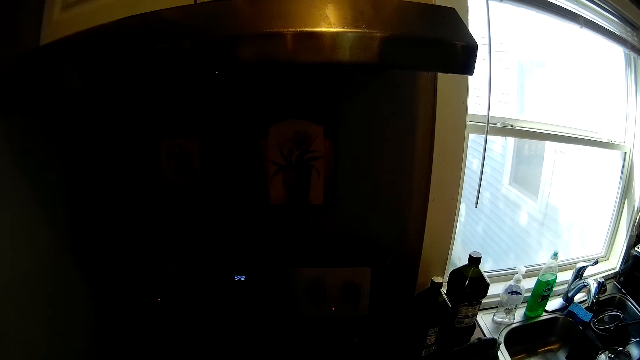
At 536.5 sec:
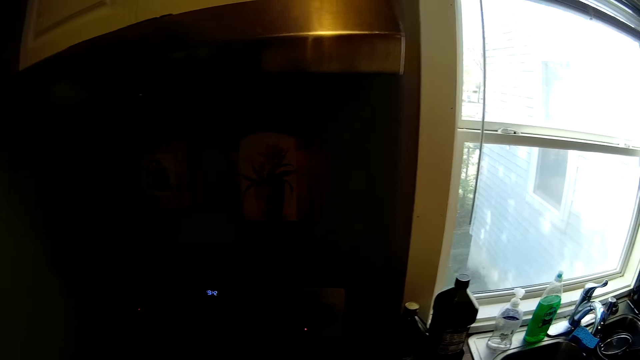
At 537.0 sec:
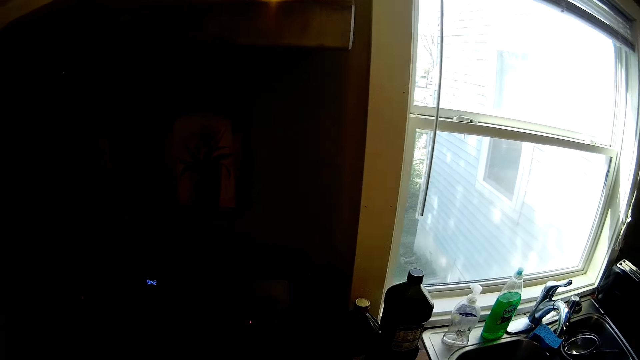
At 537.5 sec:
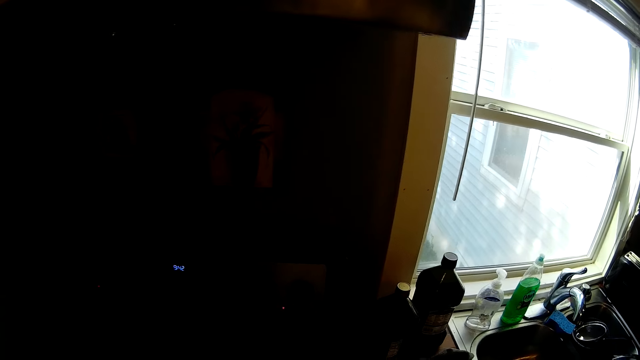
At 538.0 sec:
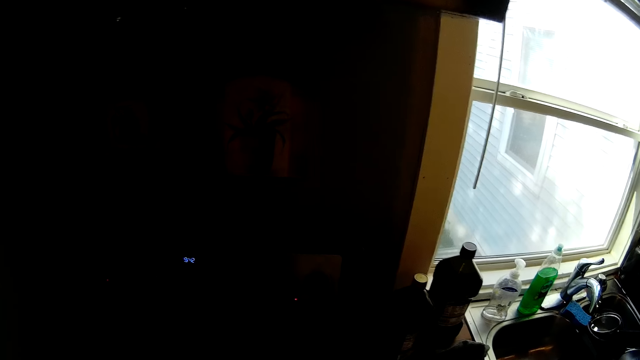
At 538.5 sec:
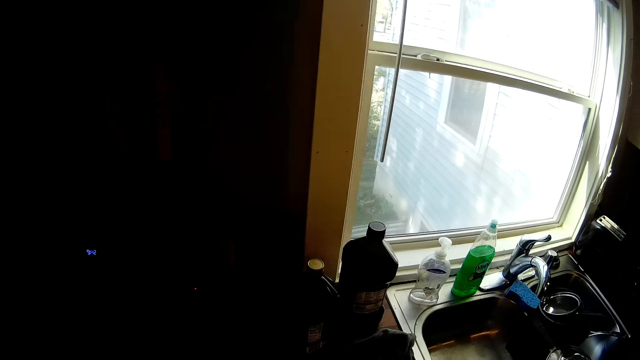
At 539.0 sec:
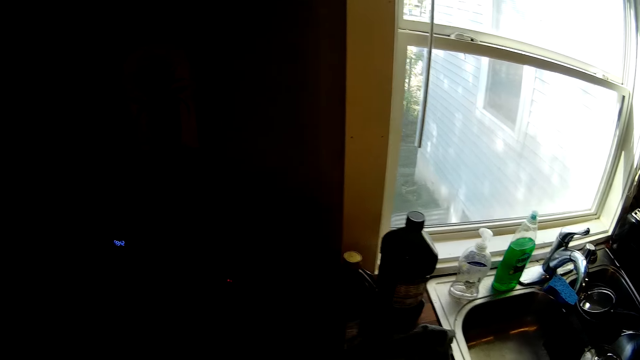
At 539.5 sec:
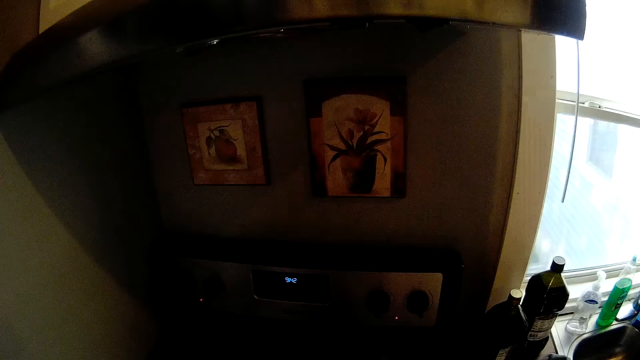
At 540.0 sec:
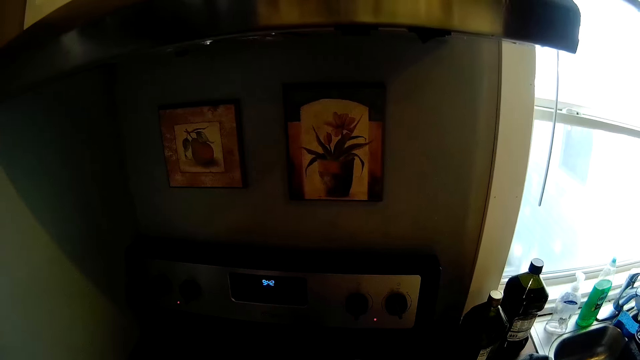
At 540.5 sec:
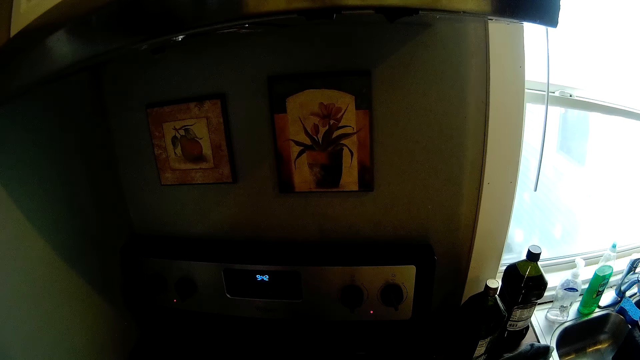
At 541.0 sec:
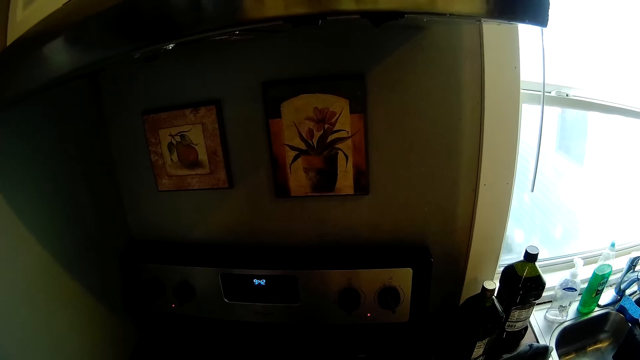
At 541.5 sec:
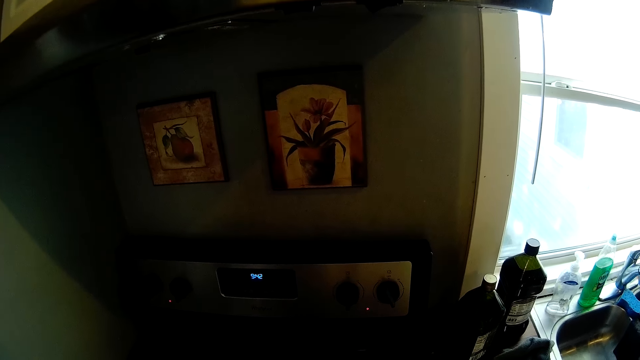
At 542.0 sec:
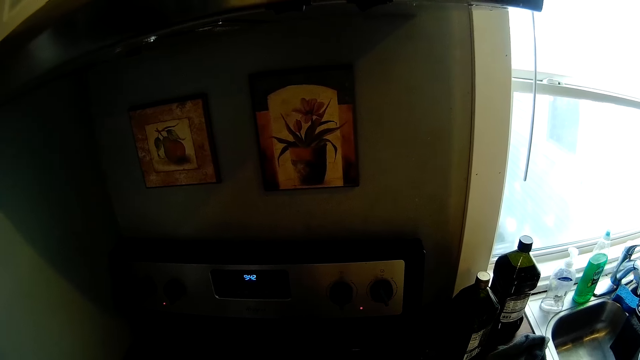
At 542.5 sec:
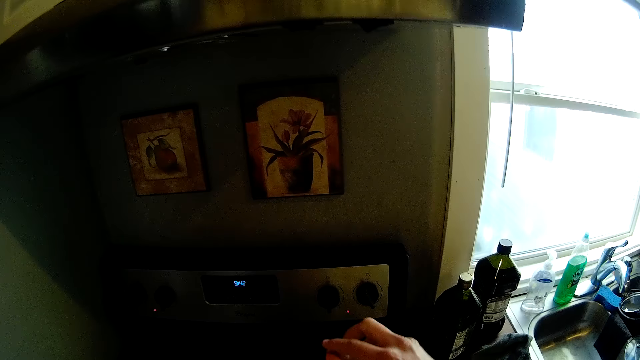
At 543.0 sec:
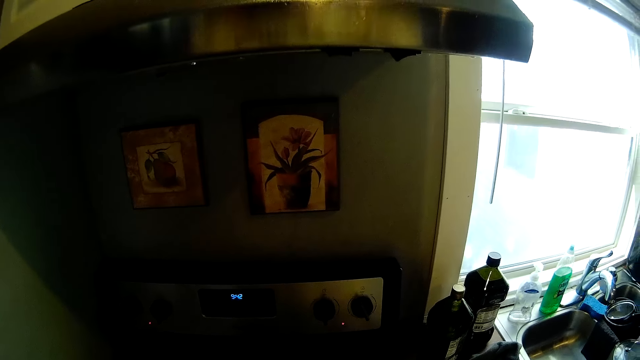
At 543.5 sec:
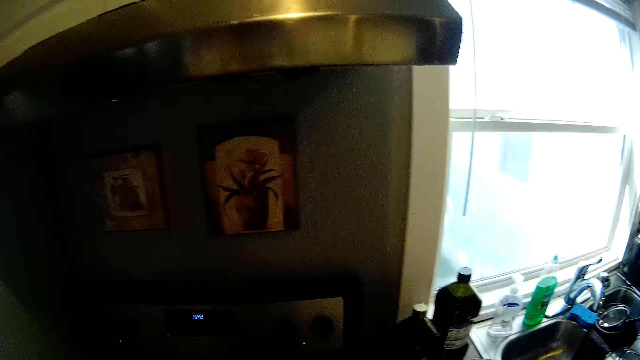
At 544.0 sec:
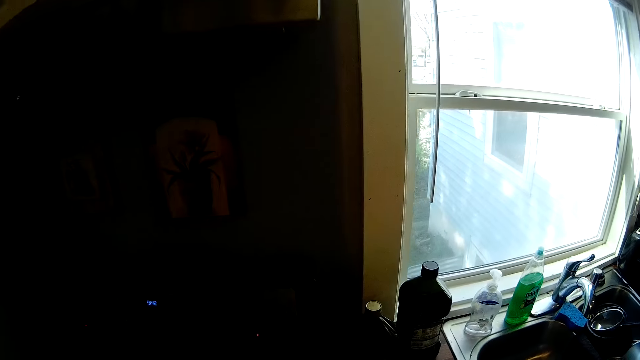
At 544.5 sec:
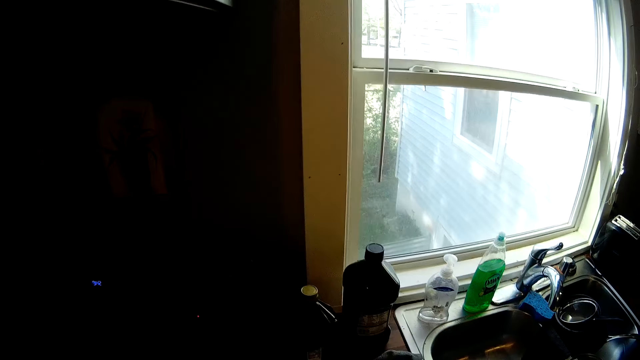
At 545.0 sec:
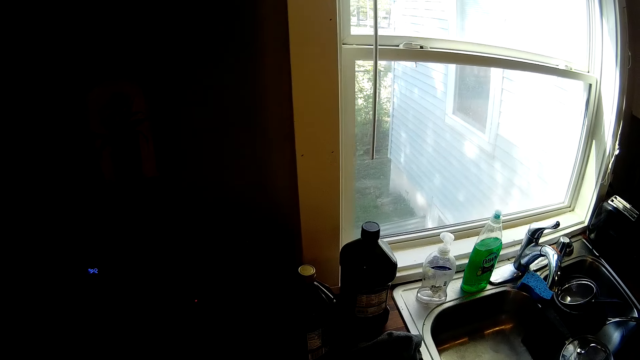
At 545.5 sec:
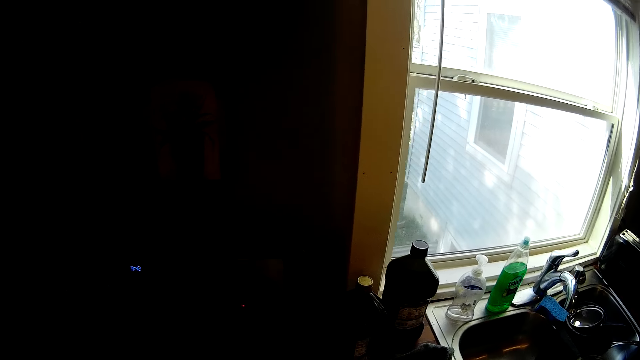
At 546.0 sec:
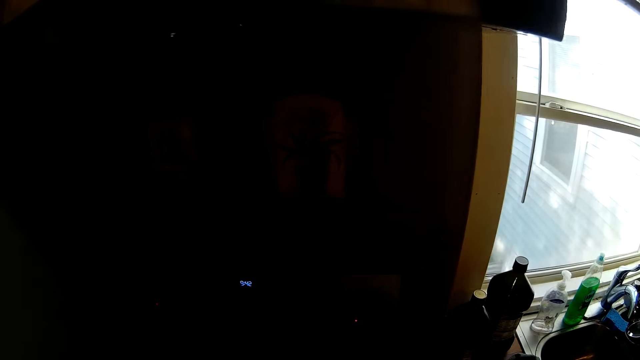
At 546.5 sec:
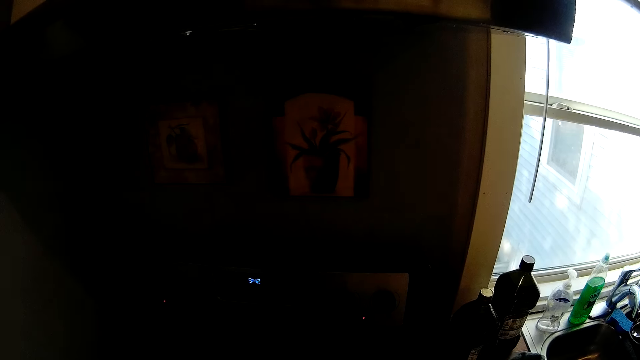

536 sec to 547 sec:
The camera wearer looks at the cooker. She raises her right hand.

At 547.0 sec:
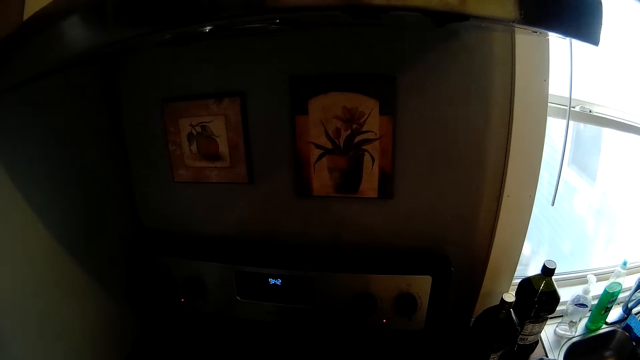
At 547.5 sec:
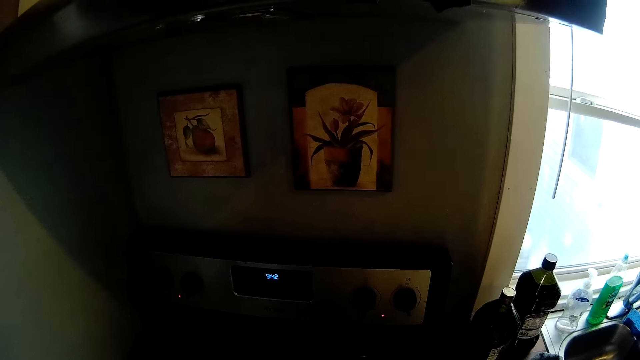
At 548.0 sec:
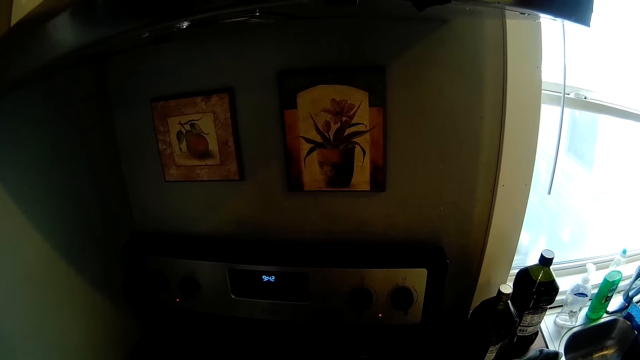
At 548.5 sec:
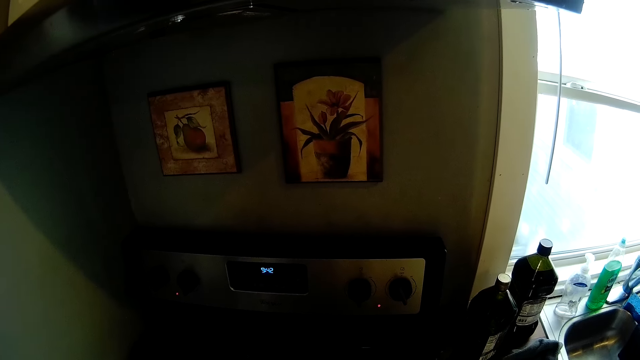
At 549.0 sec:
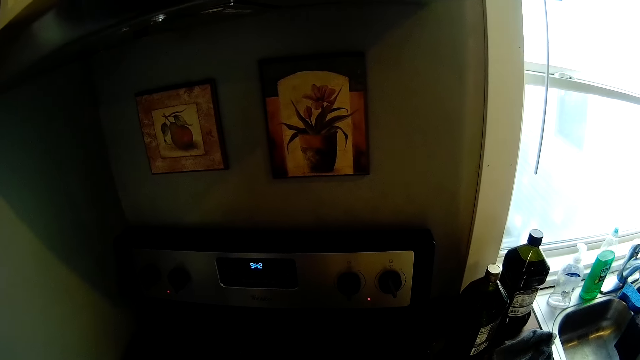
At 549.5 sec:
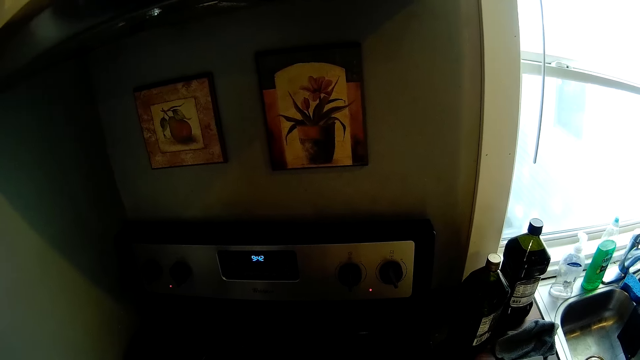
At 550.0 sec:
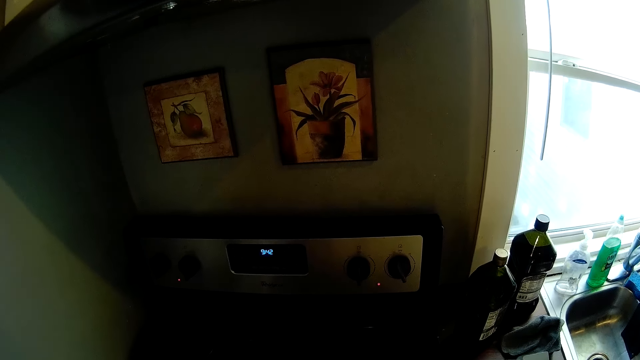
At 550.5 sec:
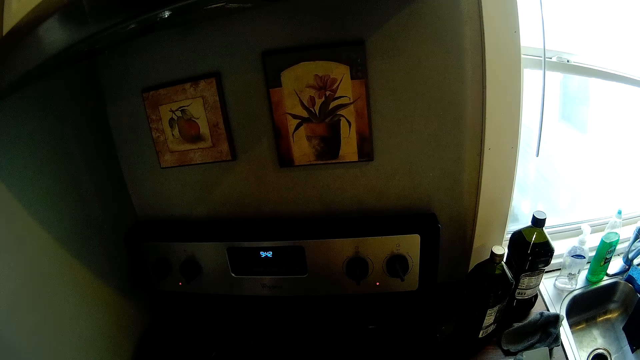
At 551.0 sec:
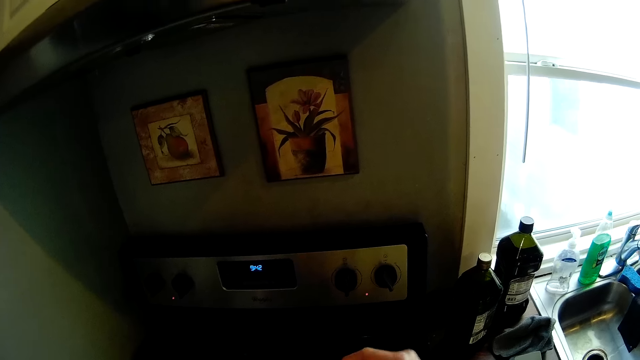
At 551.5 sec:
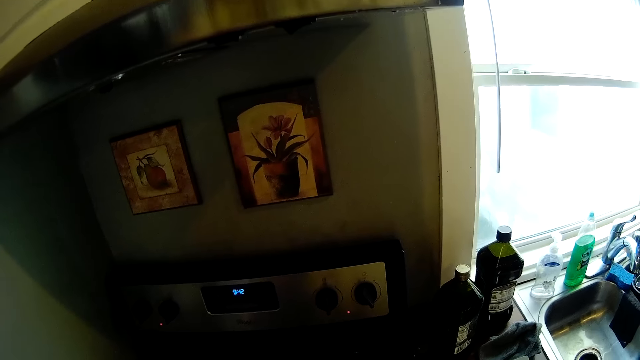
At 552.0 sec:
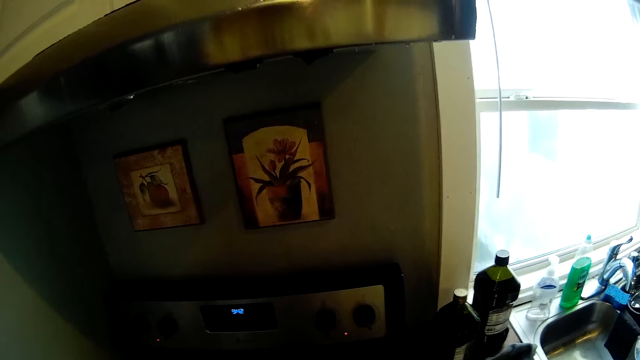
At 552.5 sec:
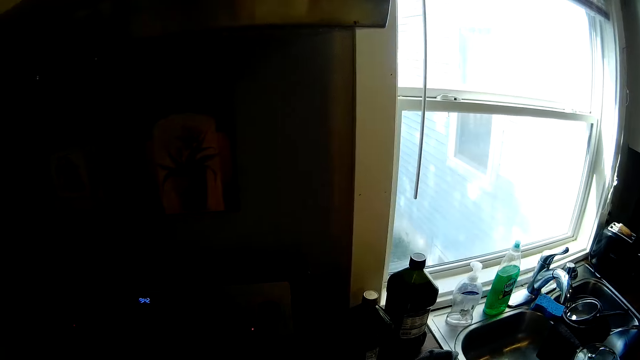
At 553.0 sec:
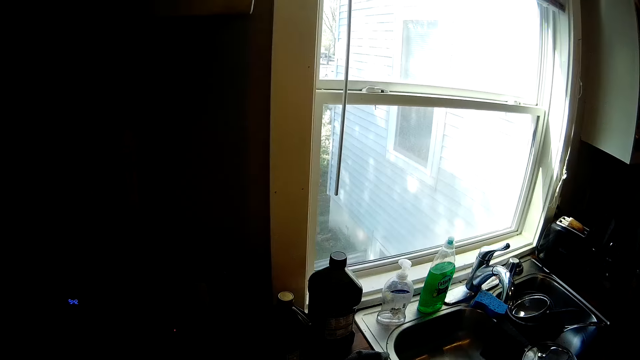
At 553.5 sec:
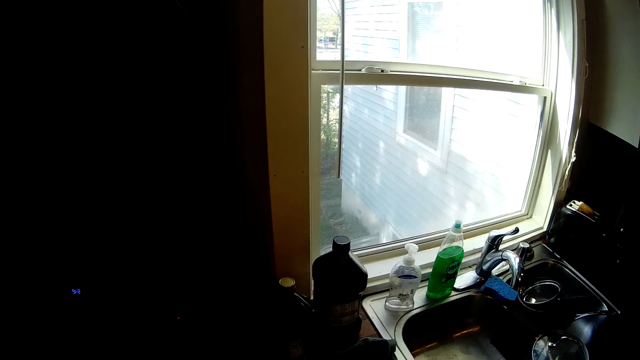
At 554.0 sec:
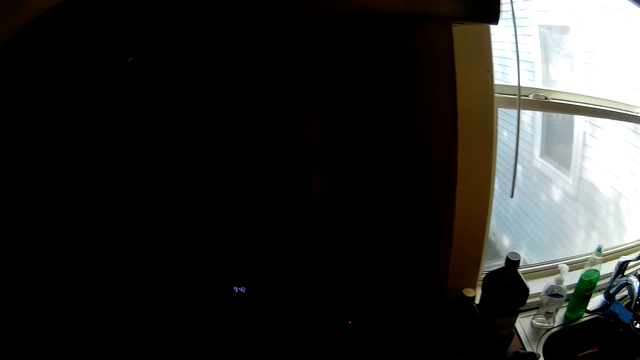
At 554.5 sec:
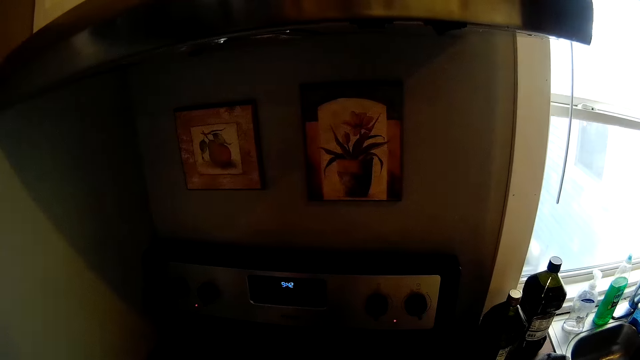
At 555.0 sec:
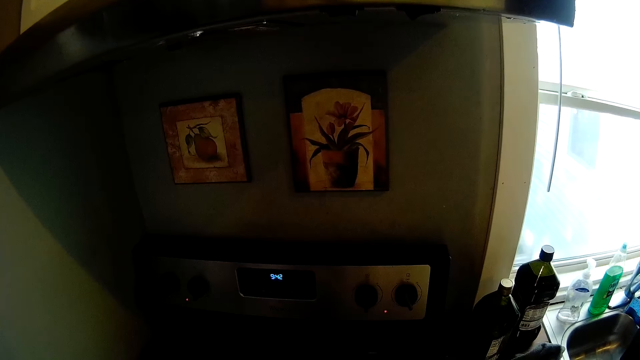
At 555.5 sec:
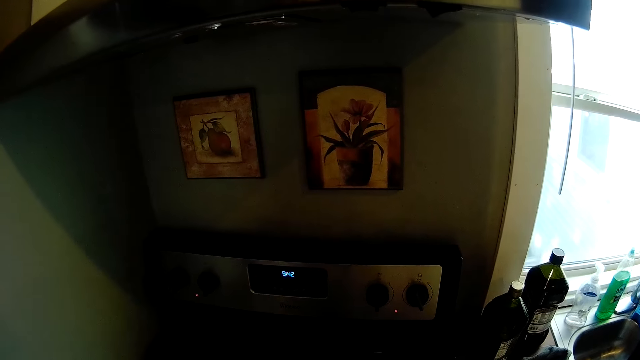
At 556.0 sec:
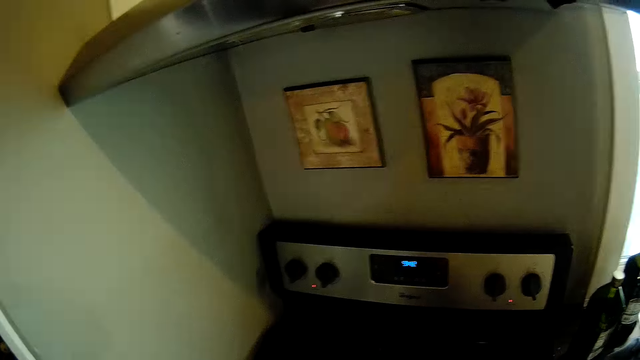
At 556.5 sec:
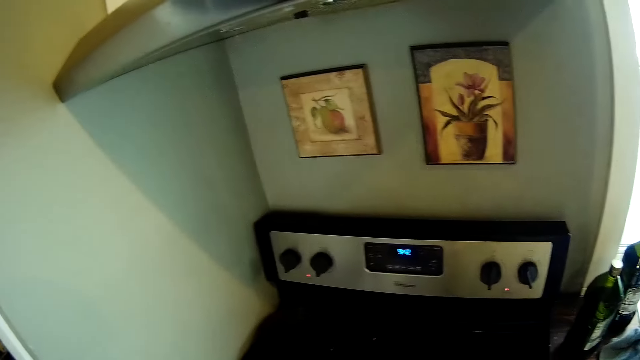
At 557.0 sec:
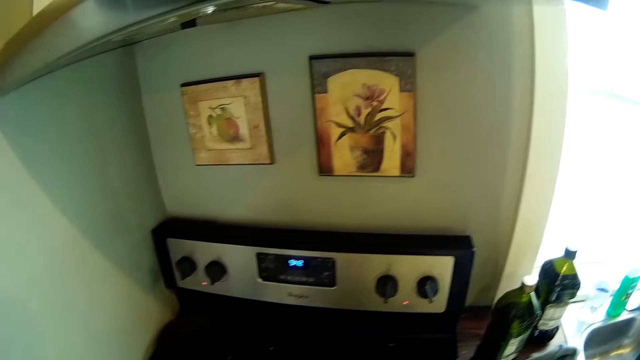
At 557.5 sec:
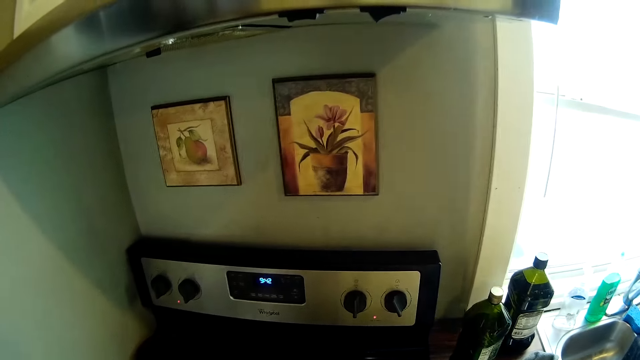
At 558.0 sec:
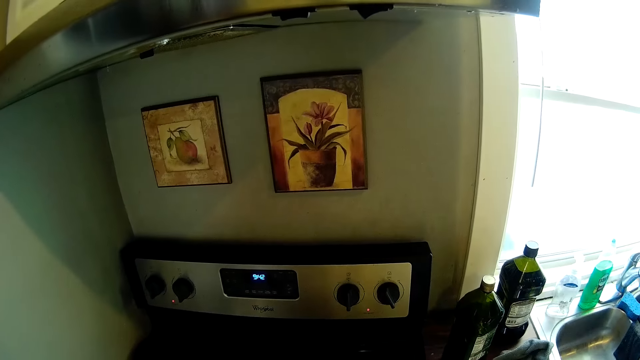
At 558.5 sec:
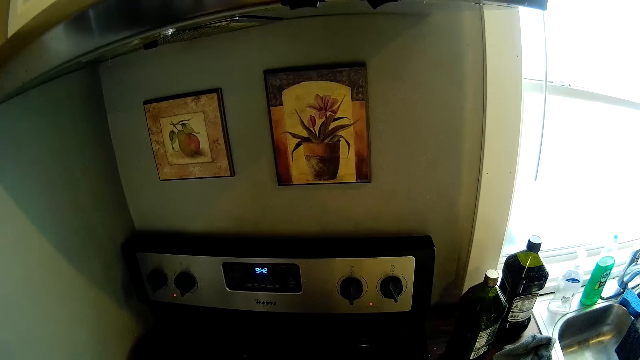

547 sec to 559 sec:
The camera wearer raises her right hand. She looks around a kitchen.
